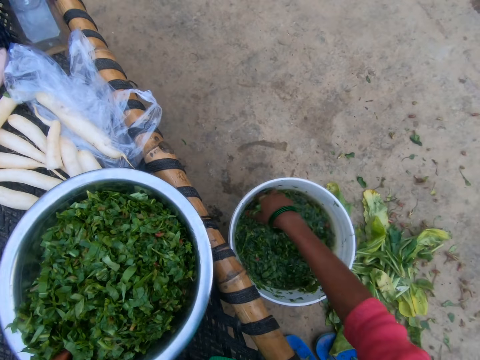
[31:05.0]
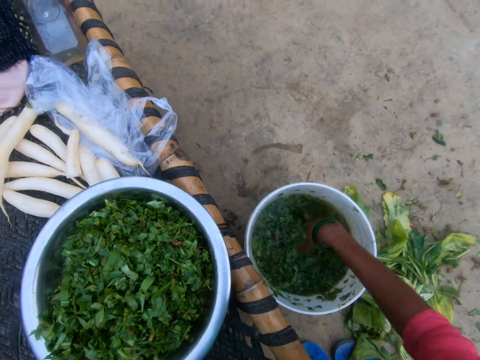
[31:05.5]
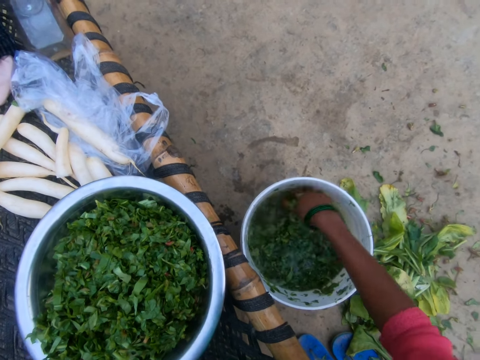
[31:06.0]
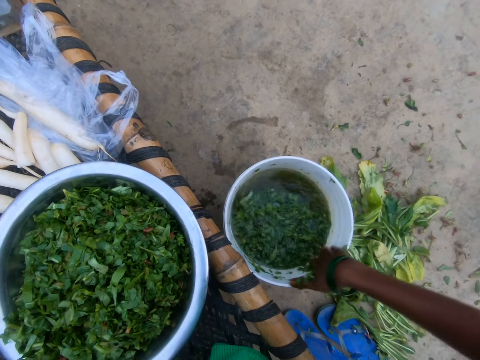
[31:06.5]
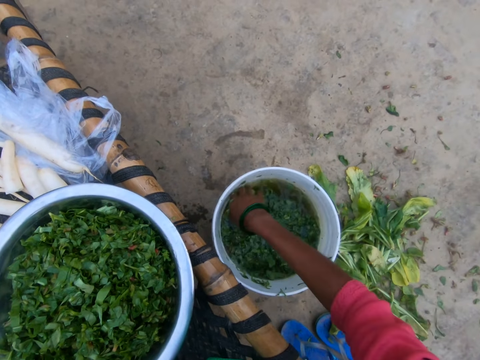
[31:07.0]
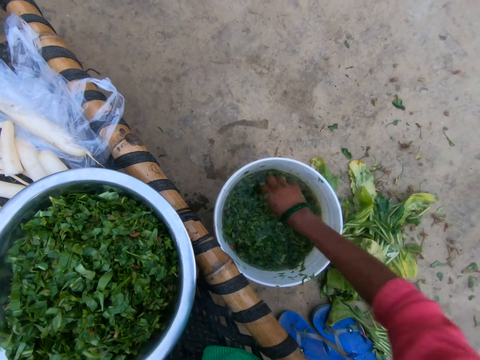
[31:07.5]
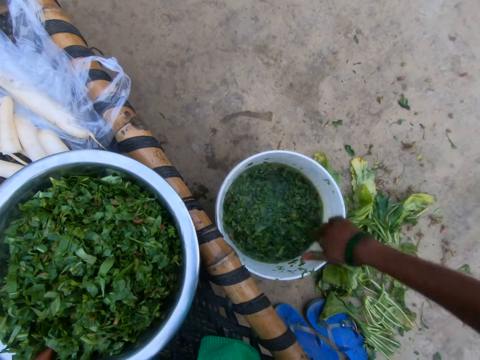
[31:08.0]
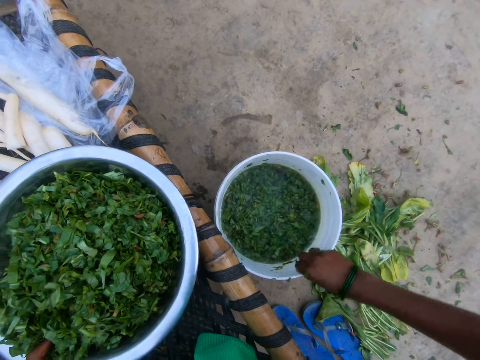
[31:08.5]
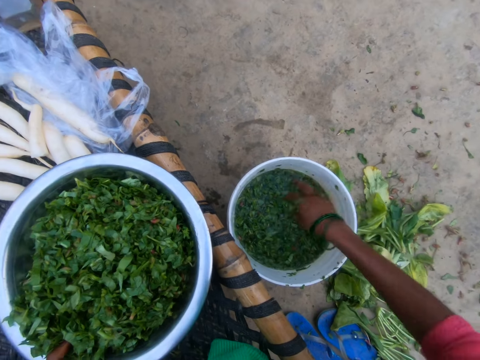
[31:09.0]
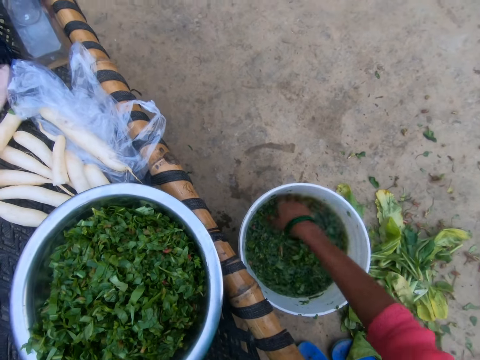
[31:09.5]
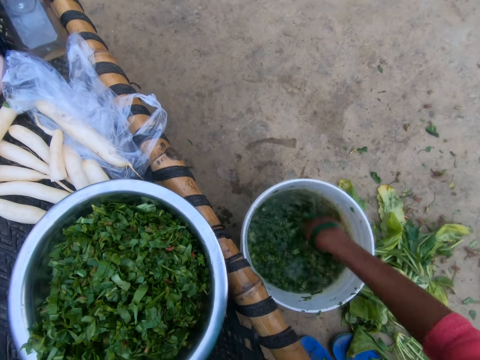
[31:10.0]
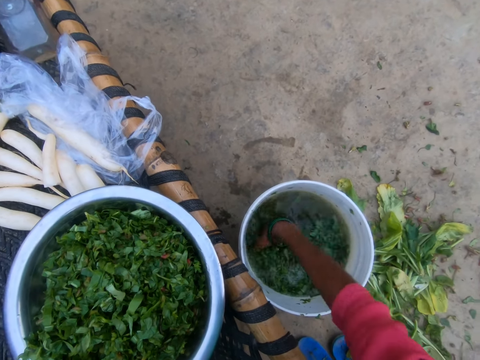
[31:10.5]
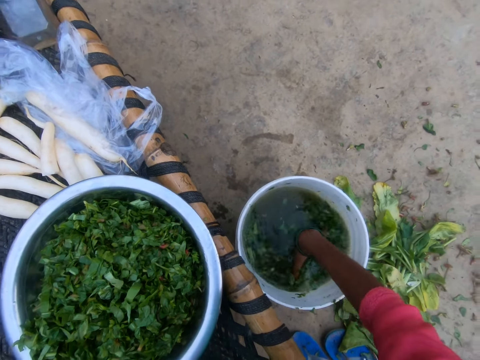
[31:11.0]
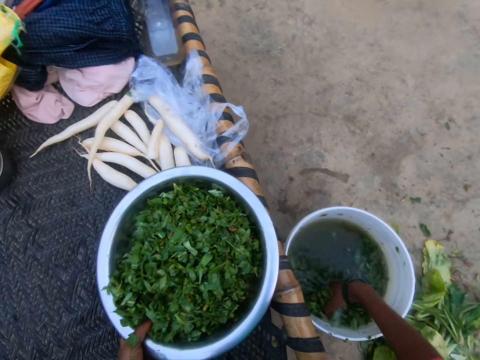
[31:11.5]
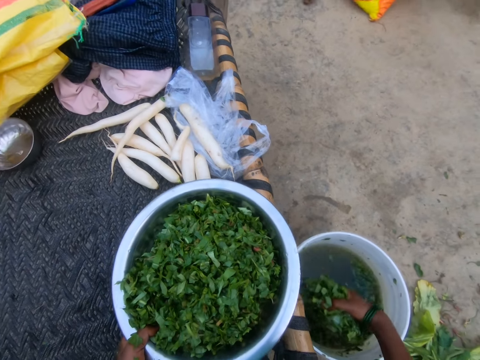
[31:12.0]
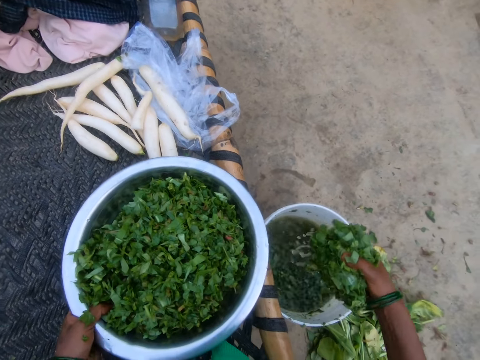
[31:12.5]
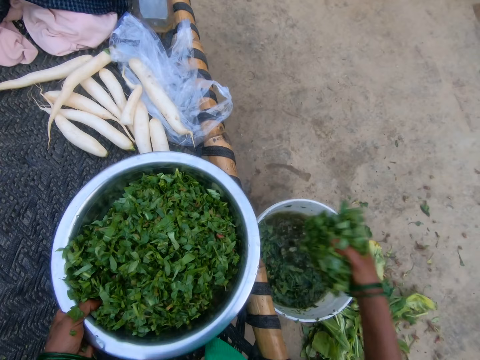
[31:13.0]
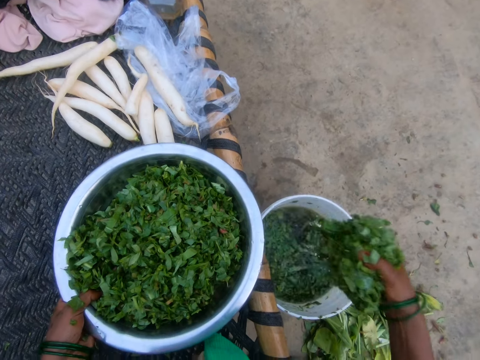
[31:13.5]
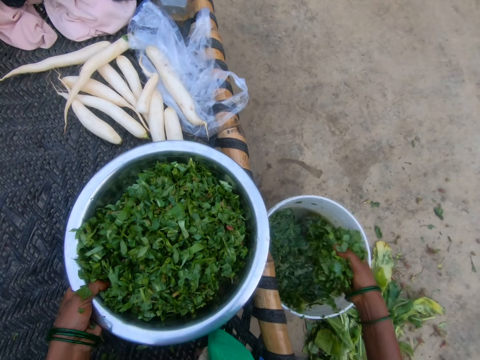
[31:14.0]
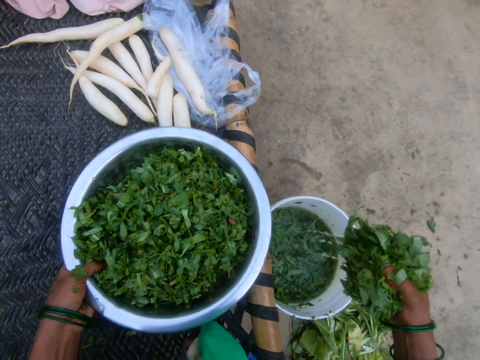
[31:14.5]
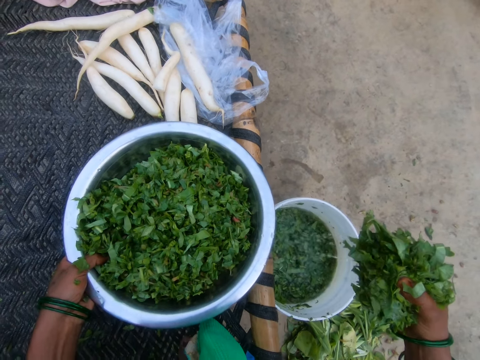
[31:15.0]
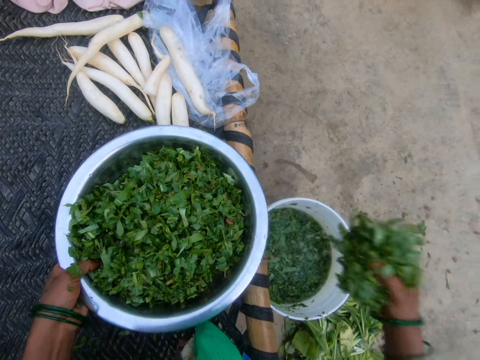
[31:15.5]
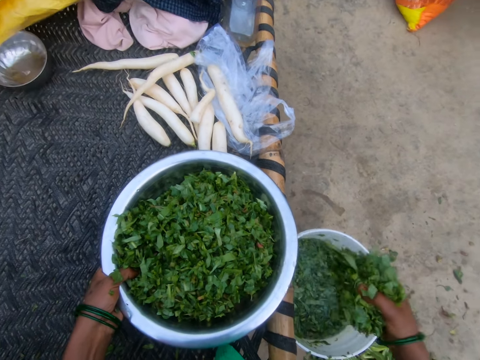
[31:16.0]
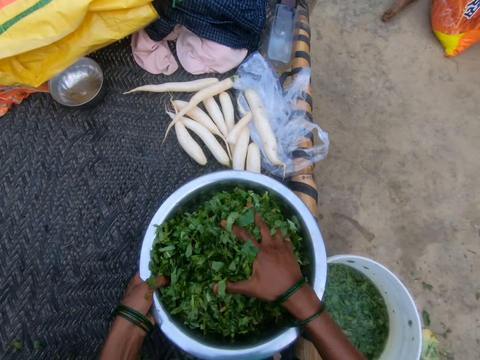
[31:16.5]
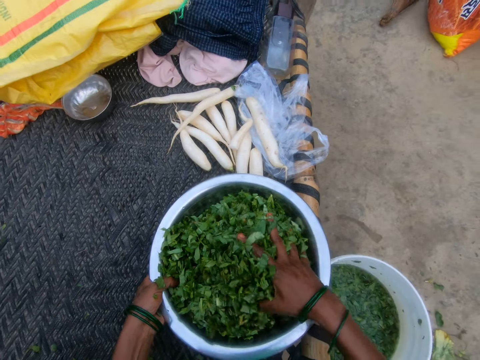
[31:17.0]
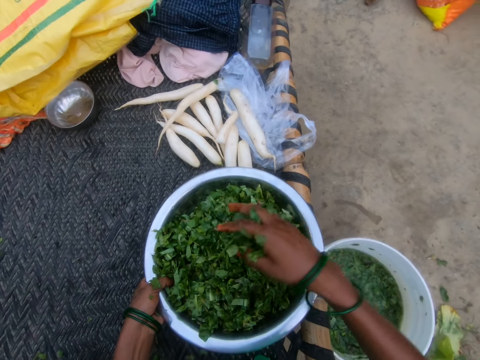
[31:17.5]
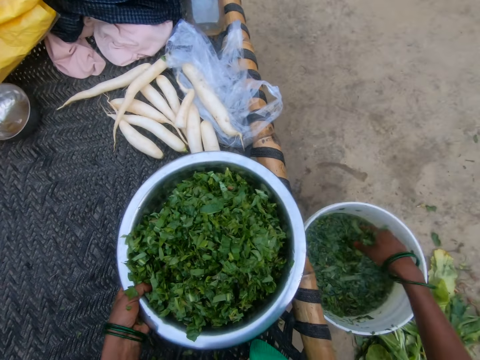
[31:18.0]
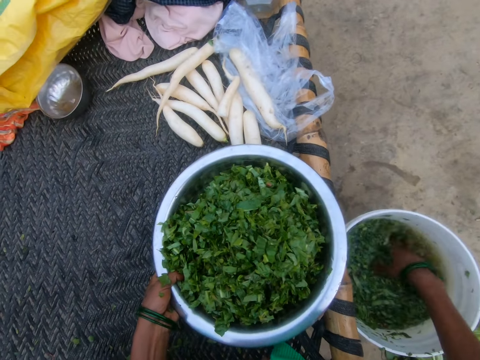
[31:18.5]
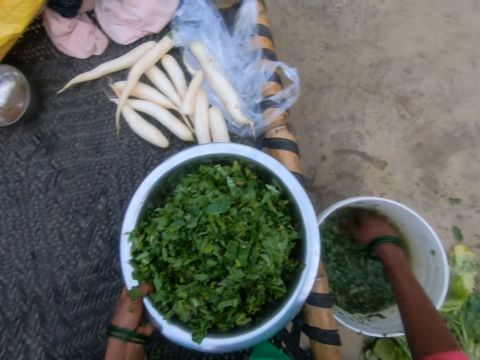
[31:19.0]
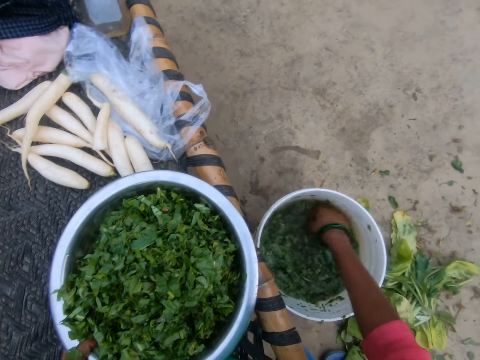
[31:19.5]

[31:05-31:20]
The camera wearer picks vegetables. They gather the vegetable out of water. They drain the vegetables. They put the rinsed vegetable in the bowl.

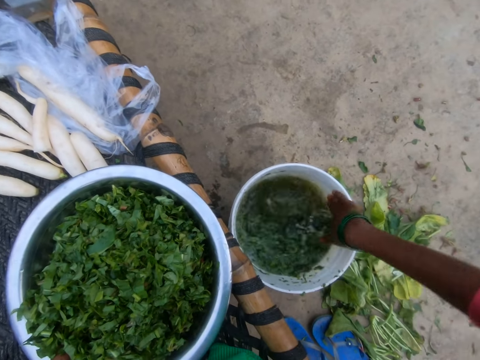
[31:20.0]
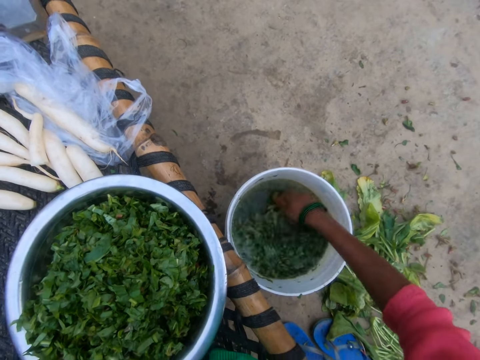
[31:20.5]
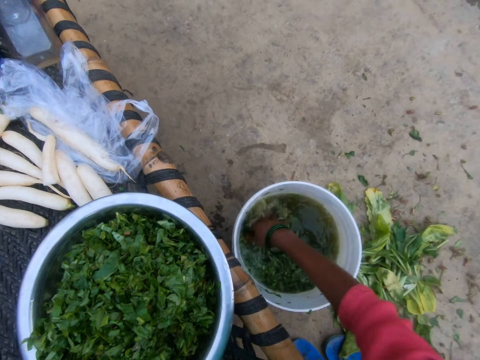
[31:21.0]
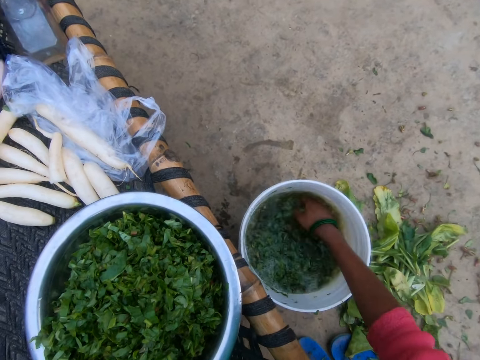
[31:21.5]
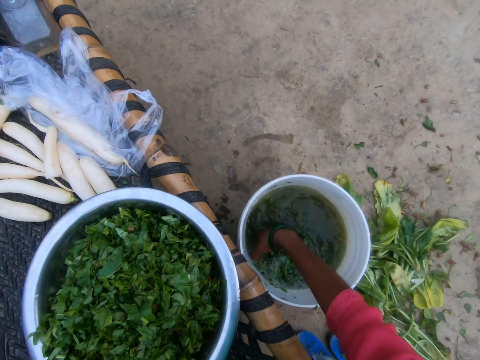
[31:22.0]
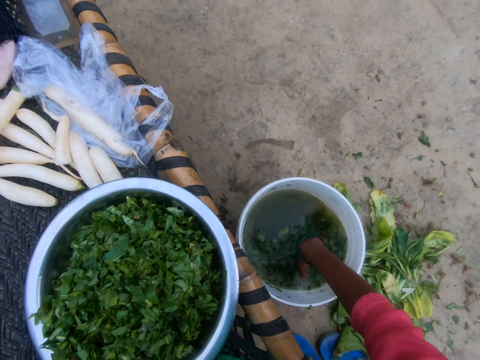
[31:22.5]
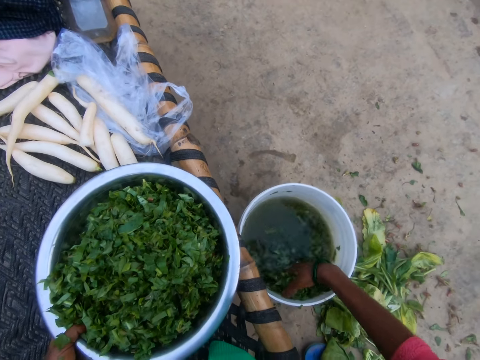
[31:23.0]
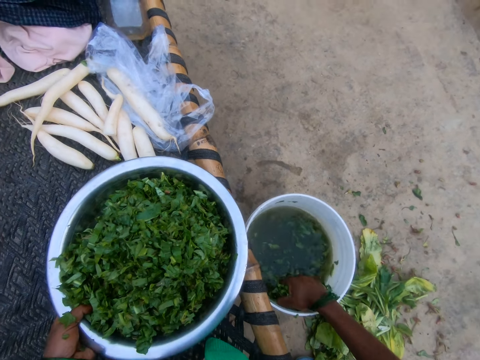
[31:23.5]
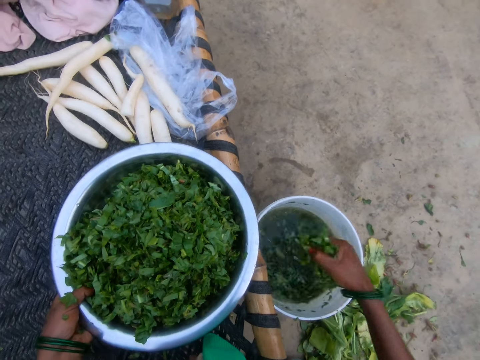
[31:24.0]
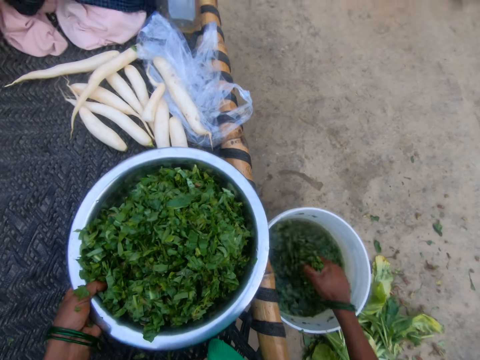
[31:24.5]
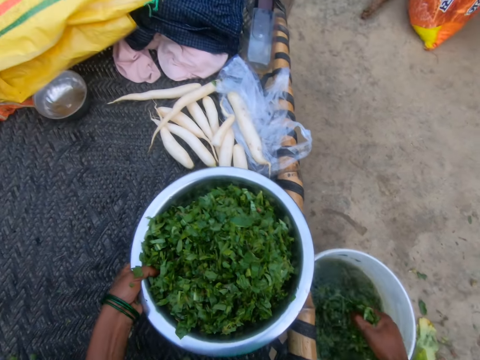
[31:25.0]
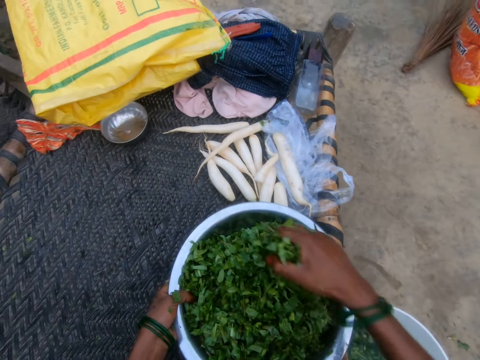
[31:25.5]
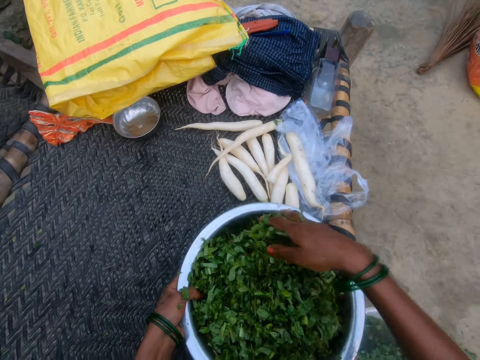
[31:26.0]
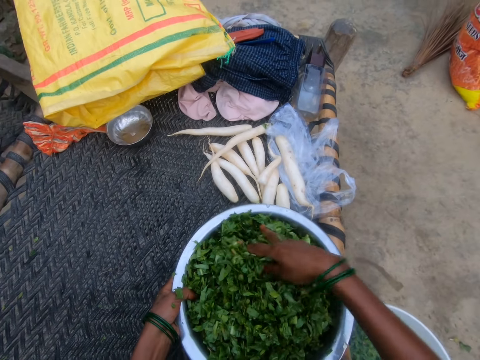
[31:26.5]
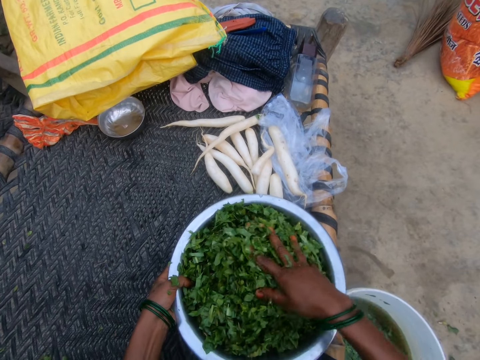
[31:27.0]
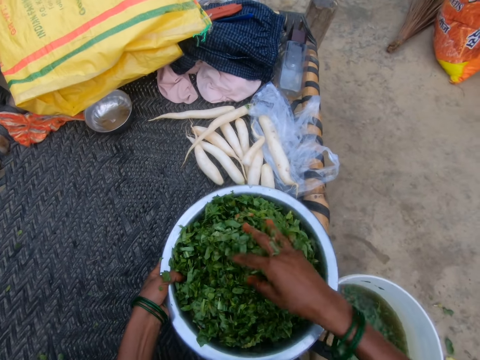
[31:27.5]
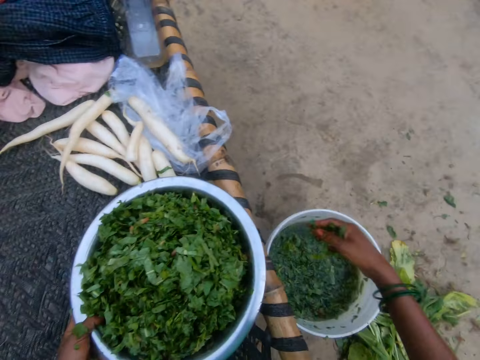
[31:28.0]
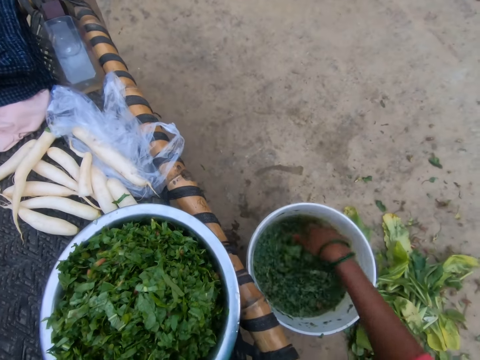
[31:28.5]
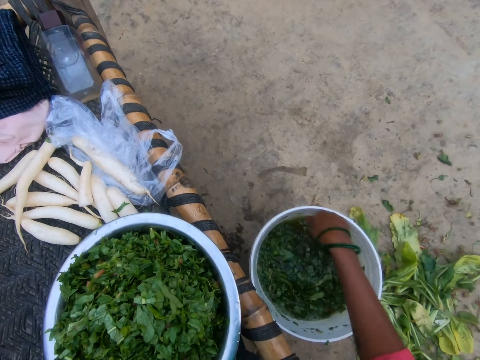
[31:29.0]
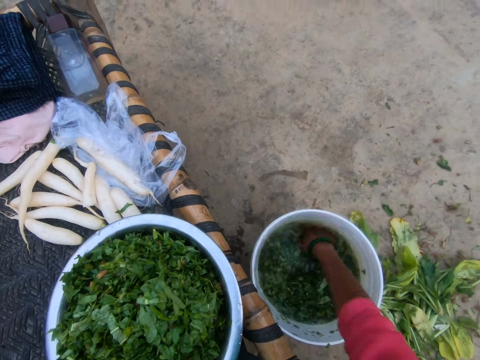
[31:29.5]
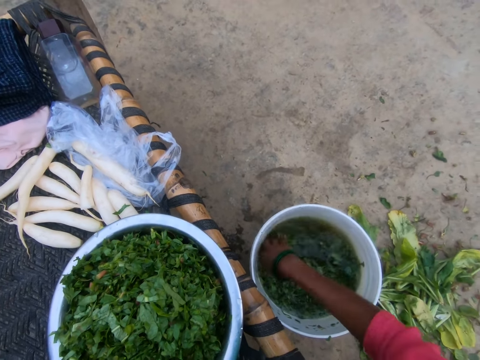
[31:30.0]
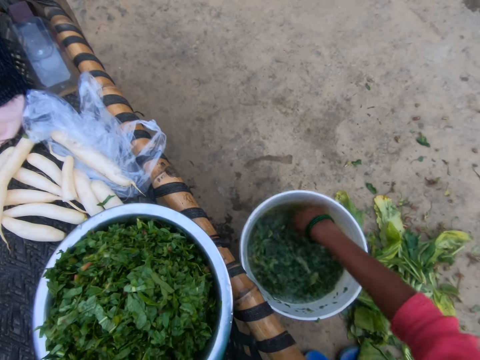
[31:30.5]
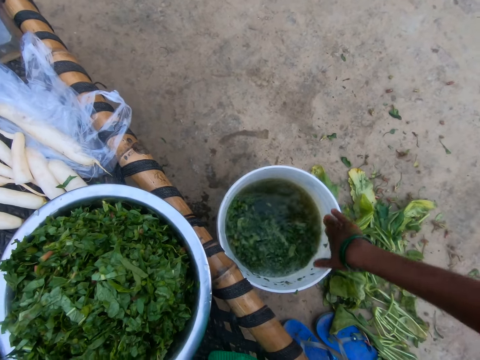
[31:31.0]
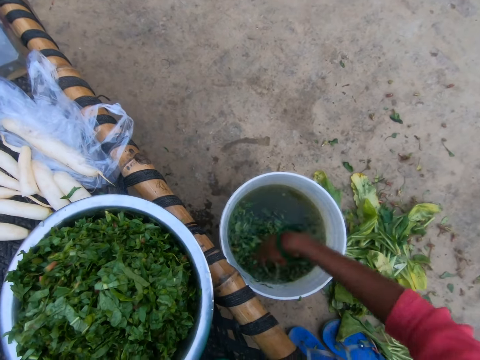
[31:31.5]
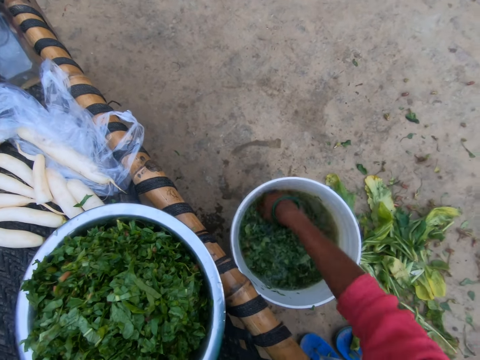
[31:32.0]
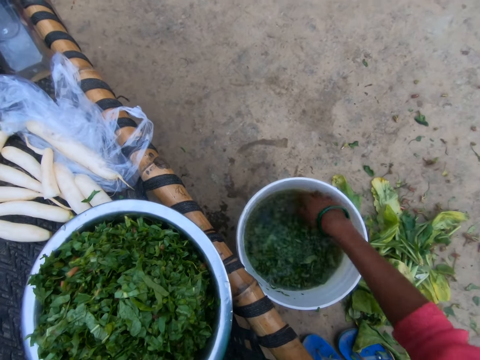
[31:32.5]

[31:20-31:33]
The camera wearer gathers vegetable out of water. They put the rinsed vegetable in the bowl.
